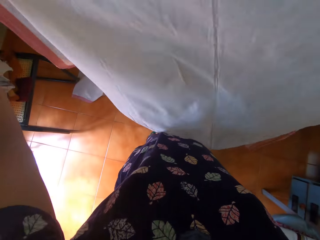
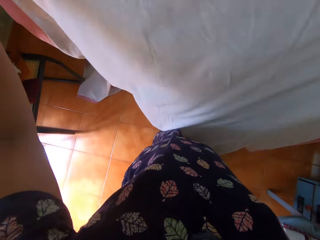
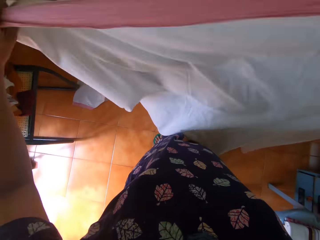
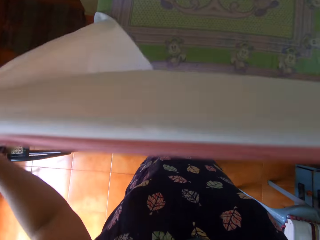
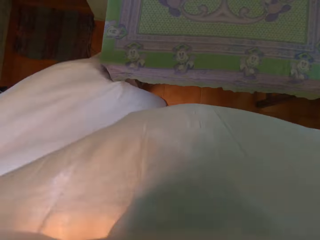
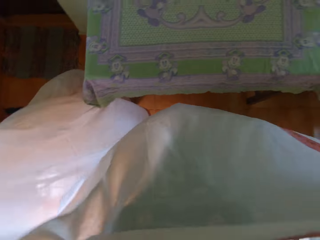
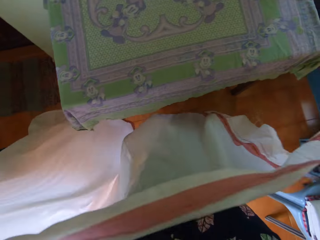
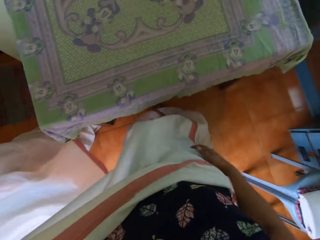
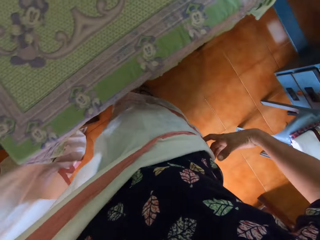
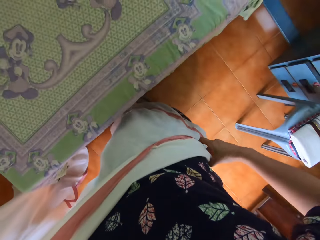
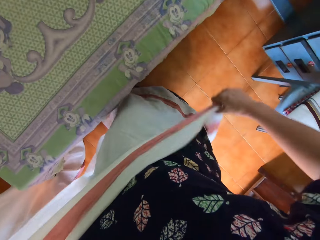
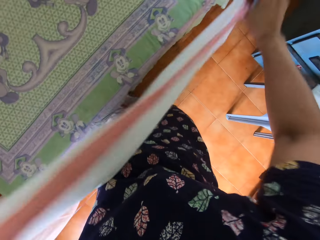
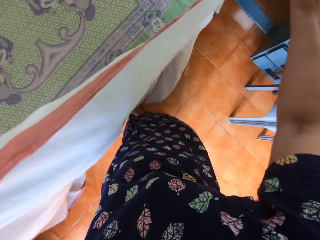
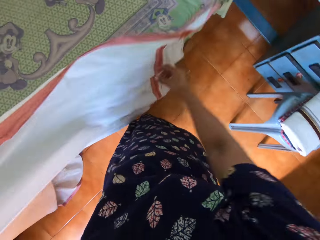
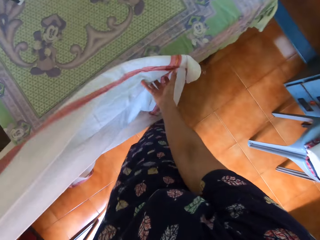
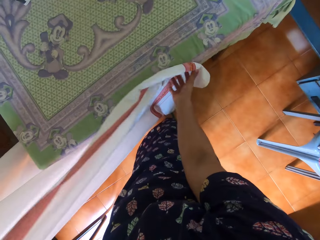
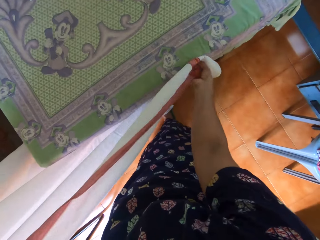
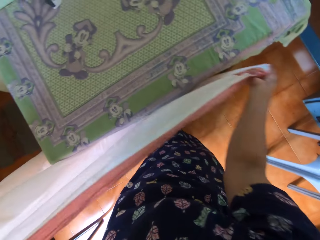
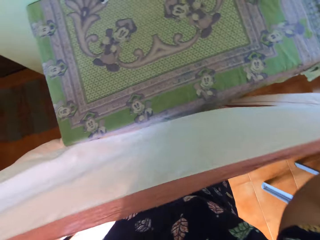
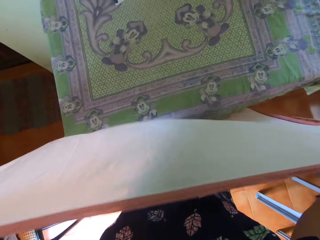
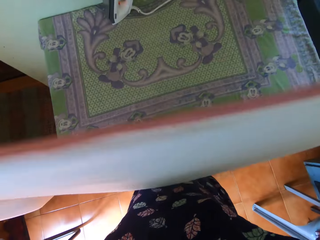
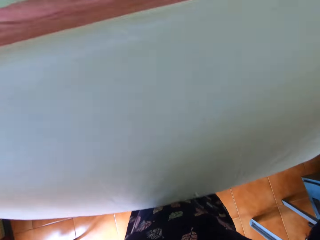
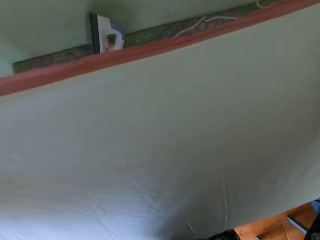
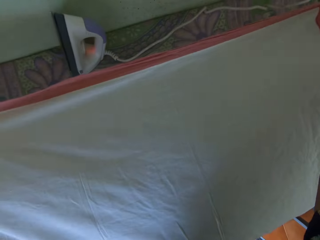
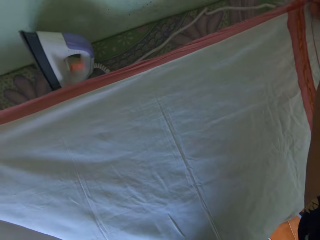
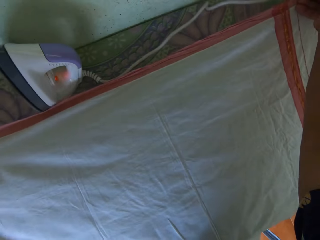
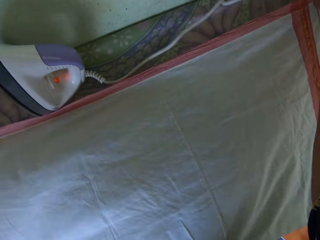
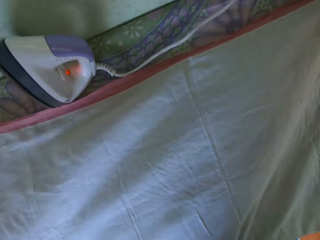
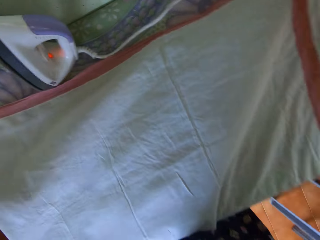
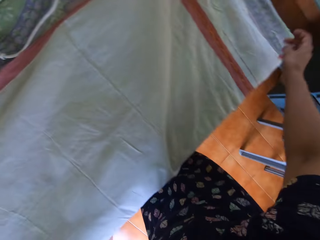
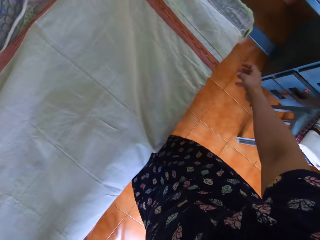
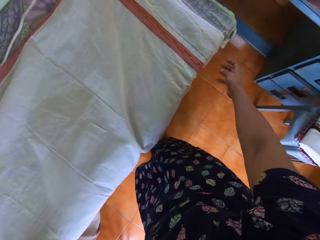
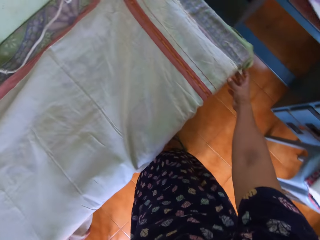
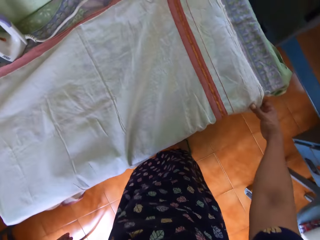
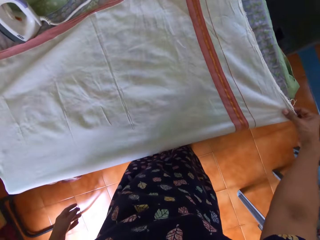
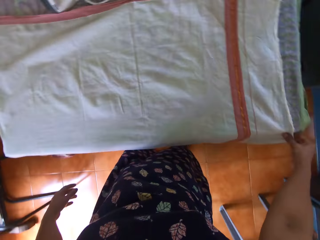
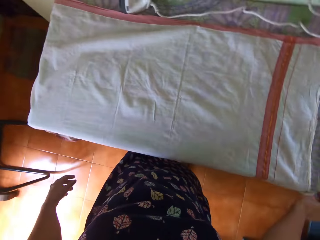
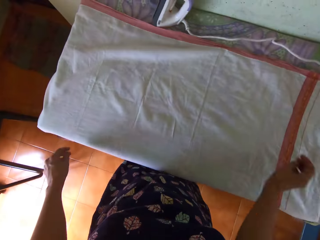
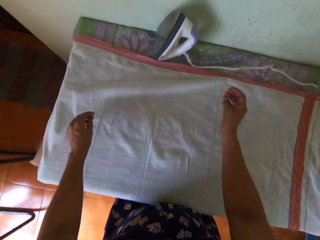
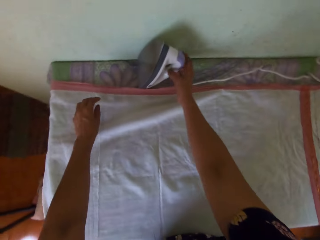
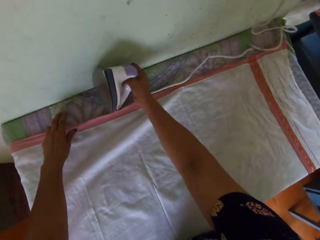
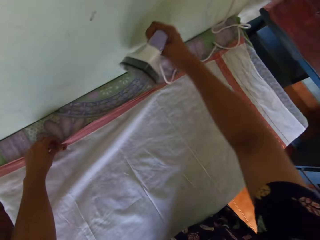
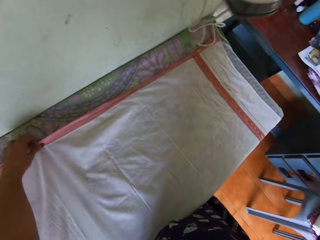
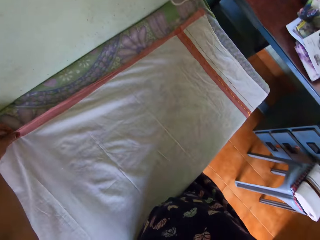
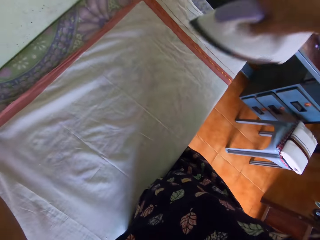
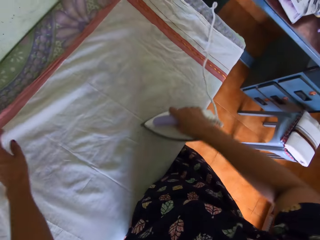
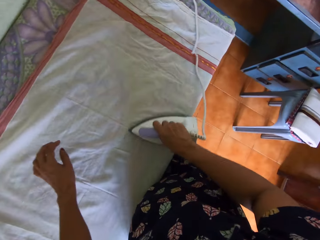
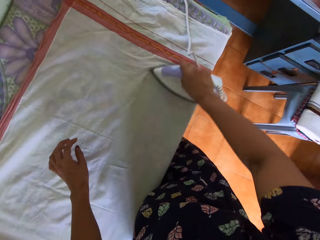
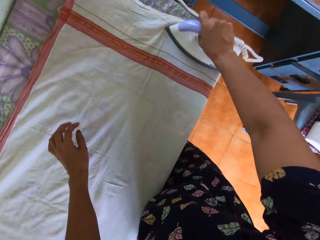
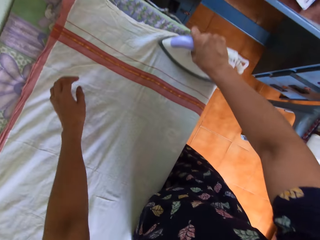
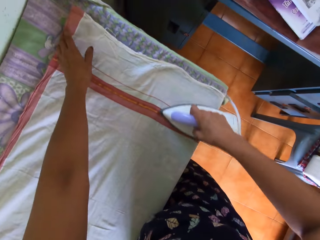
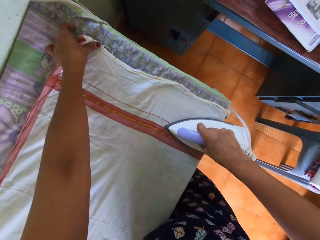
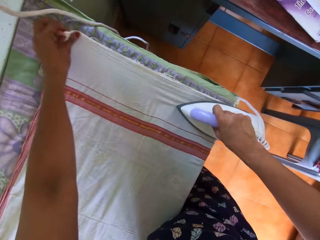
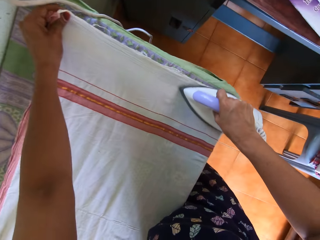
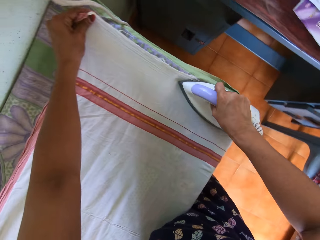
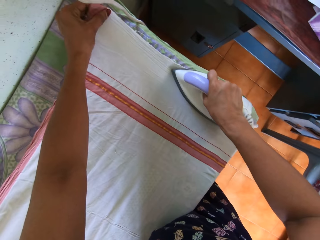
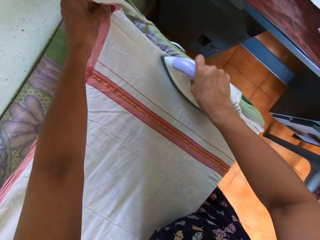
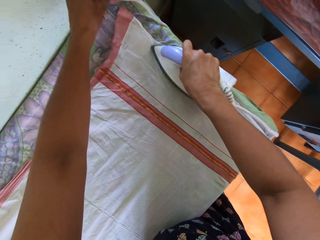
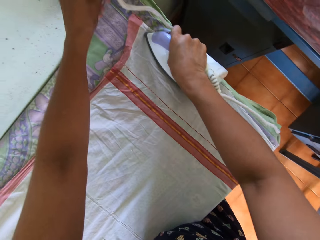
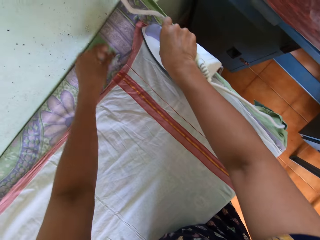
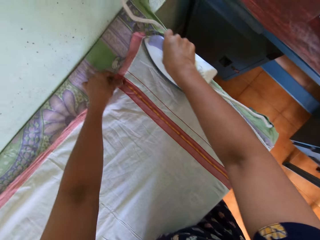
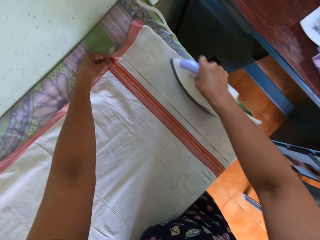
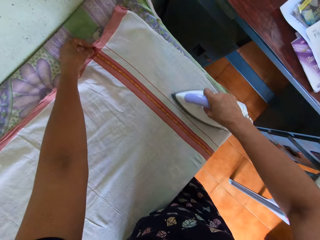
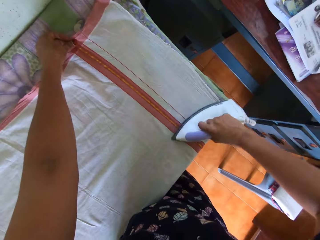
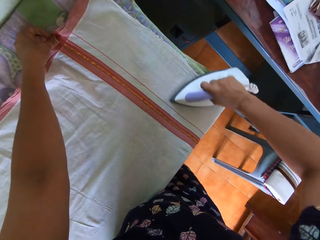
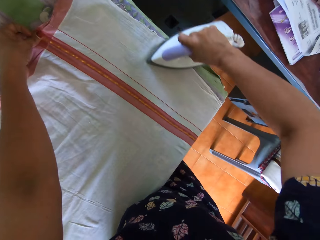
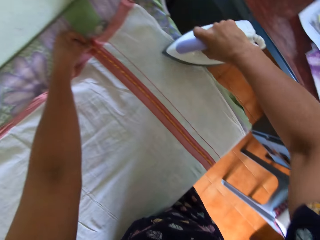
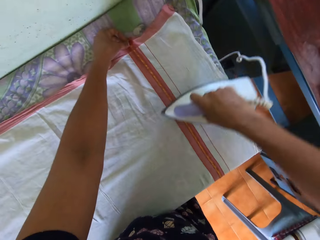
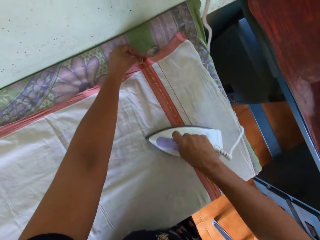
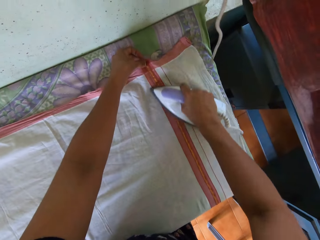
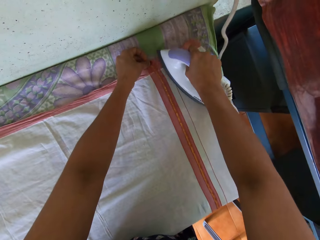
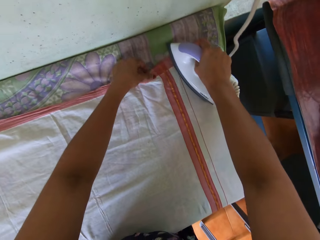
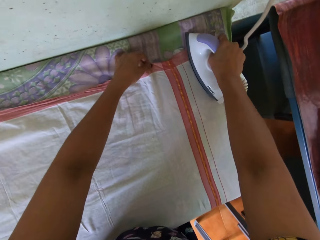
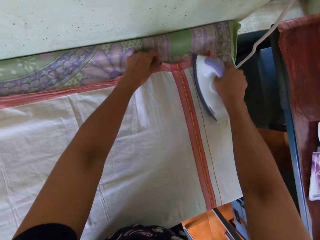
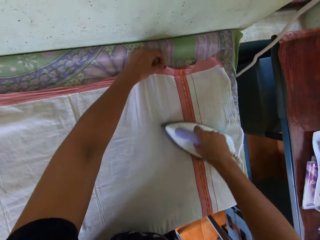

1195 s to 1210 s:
The camera wearer straightens the piece of cloth with both hands. She places the piece of cloth on the table with both hands. She picks up the pressing iron with her right hand. She irons the piece of cloth. She irons the piece of cloth again. She straightens the piece of cloth on the table with her left hand.

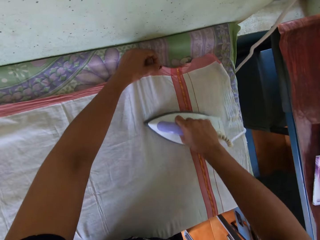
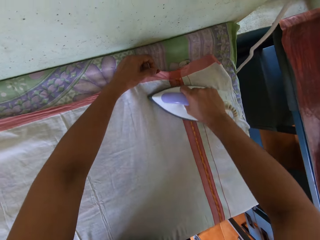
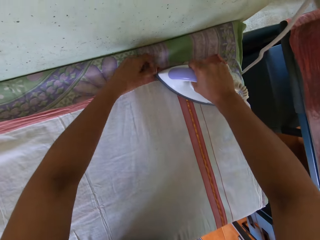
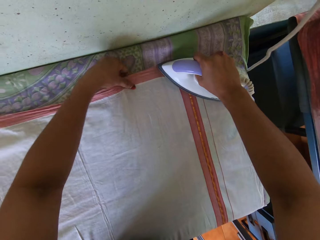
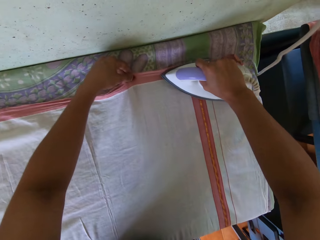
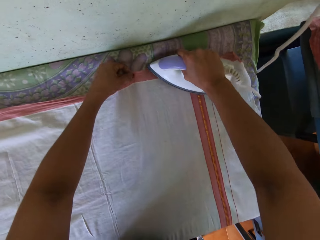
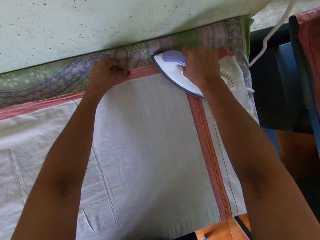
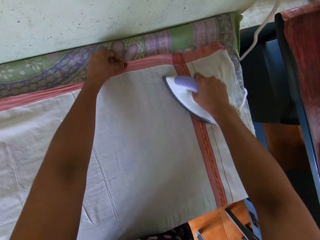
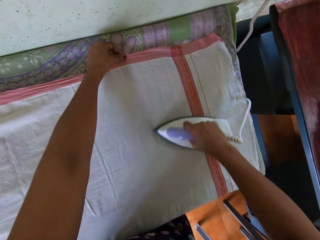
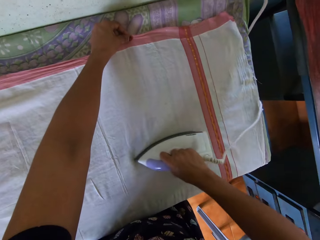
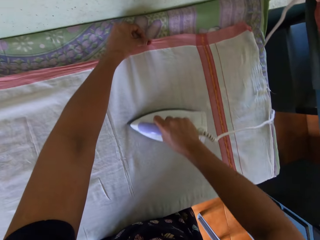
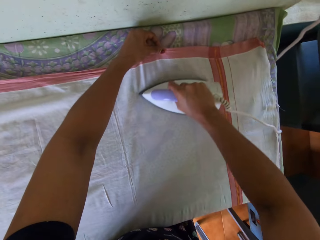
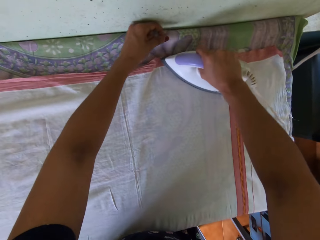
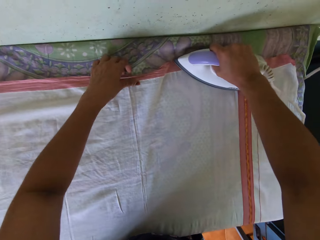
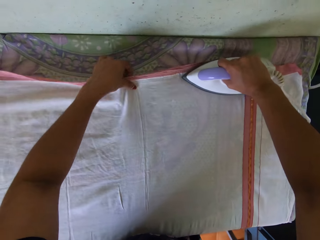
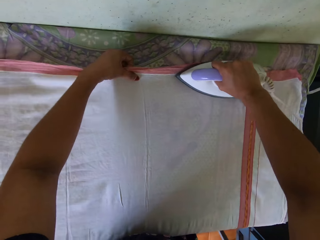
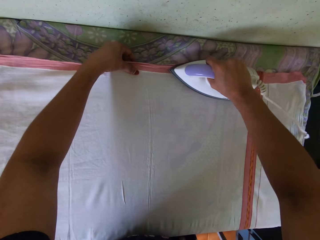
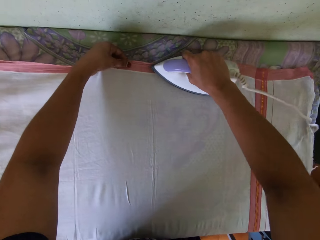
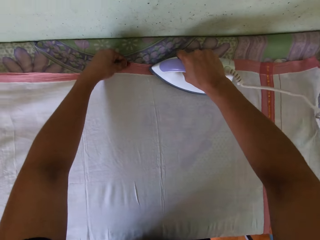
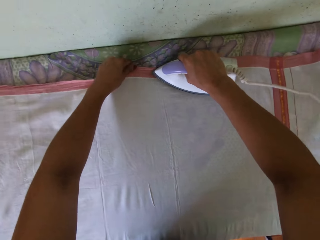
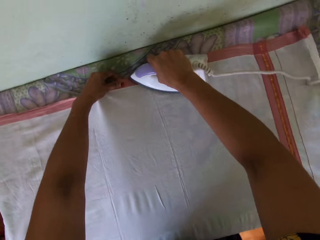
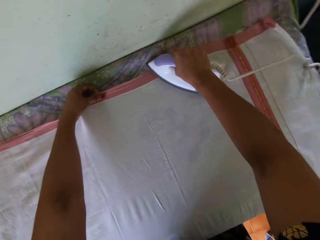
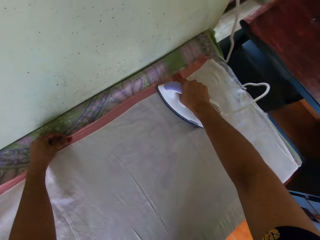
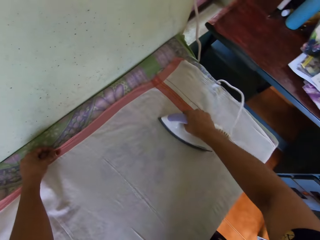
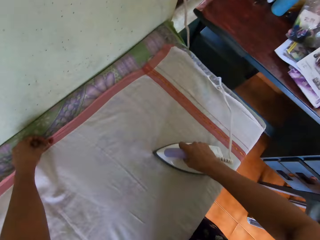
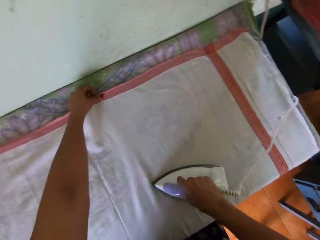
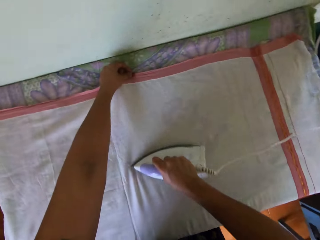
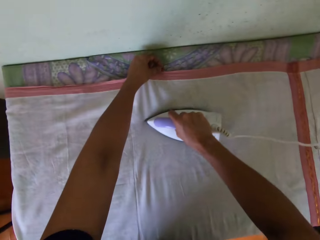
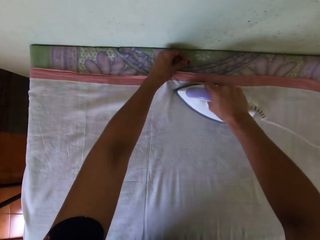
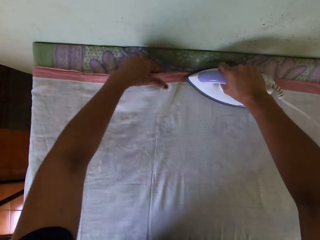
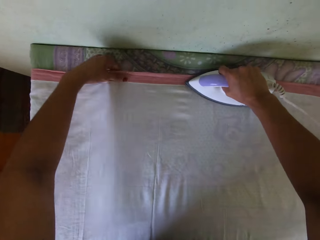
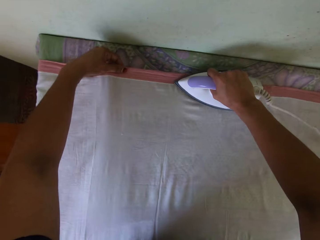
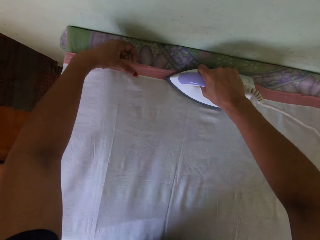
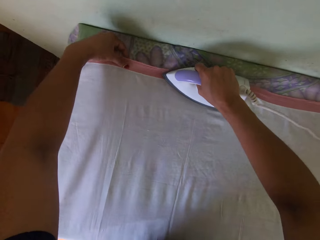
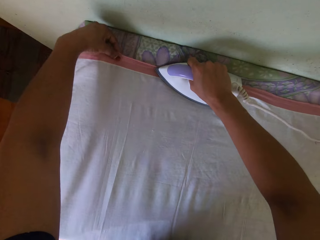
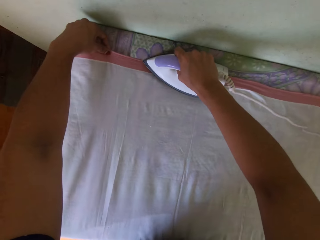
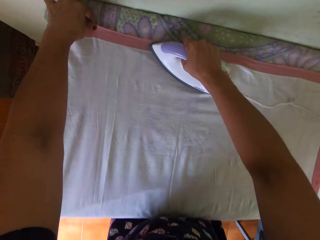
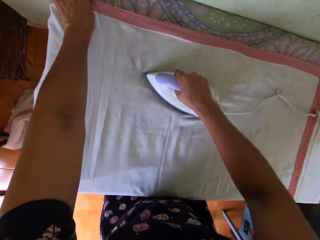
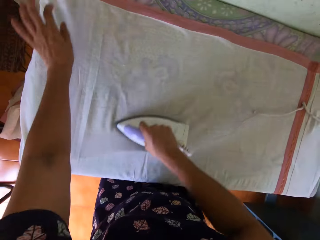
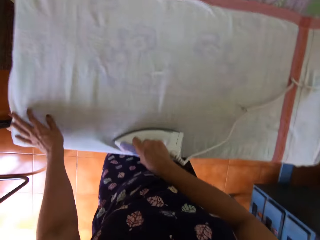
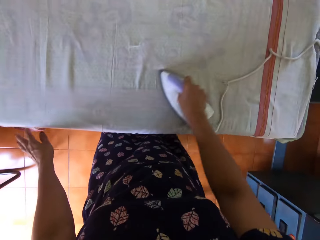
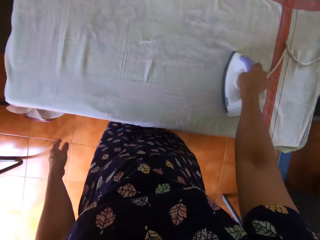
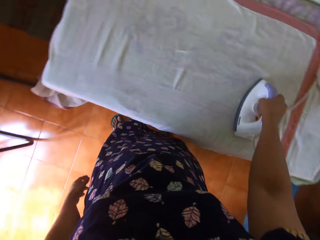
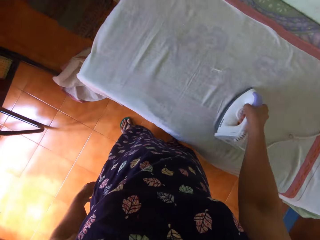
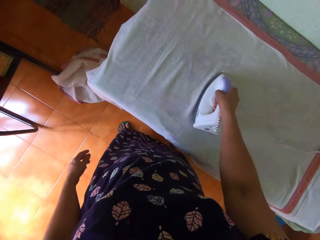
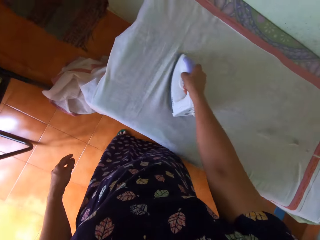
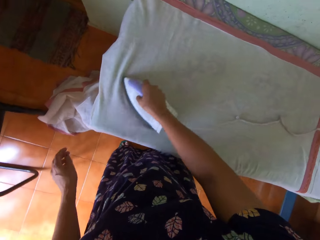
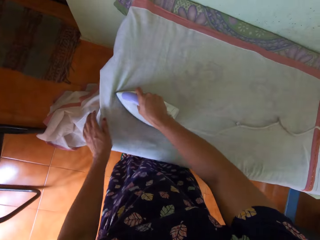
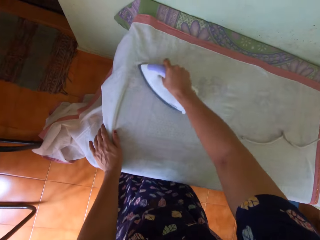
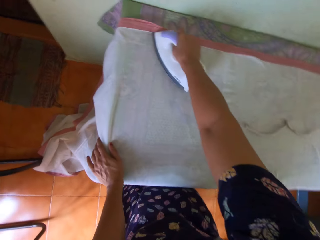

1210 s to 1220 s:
The camera wearer holds the edges of the fabric with her left hand.
